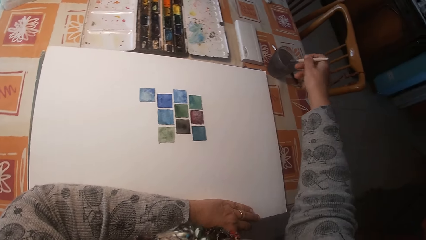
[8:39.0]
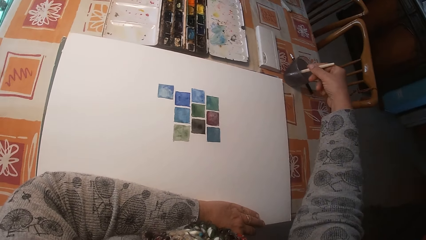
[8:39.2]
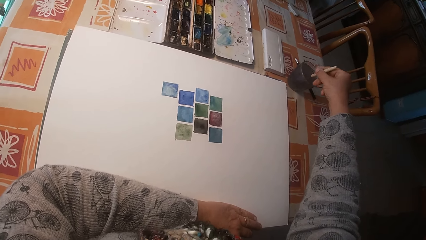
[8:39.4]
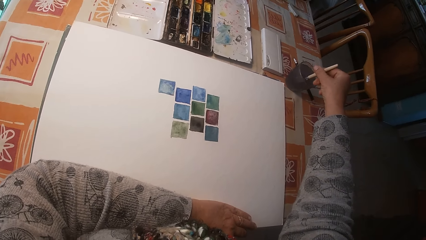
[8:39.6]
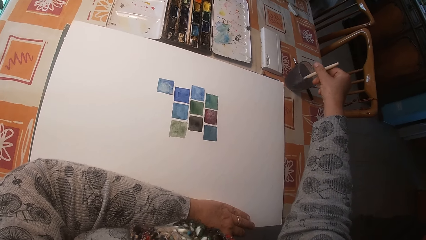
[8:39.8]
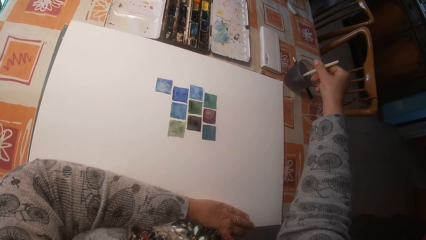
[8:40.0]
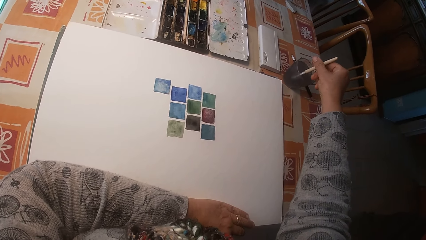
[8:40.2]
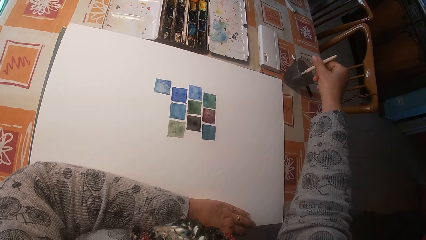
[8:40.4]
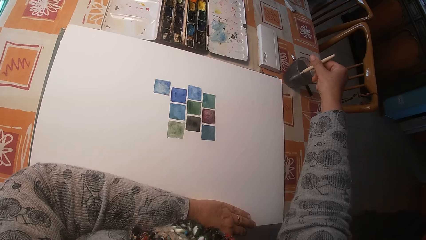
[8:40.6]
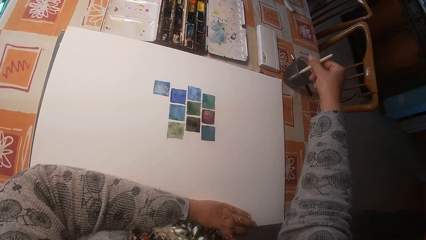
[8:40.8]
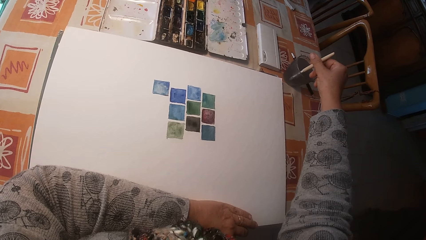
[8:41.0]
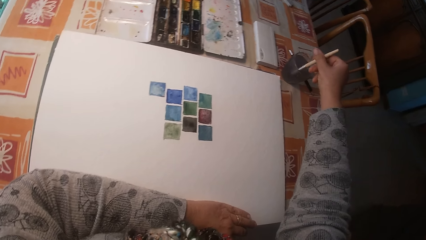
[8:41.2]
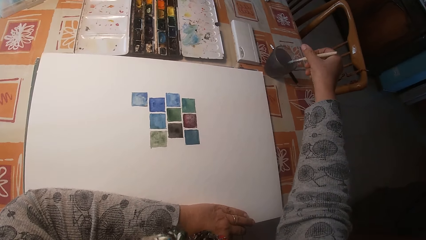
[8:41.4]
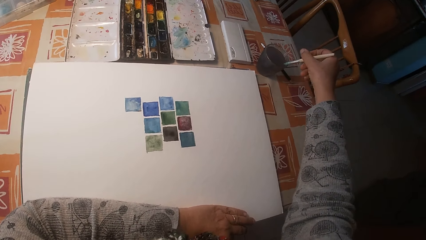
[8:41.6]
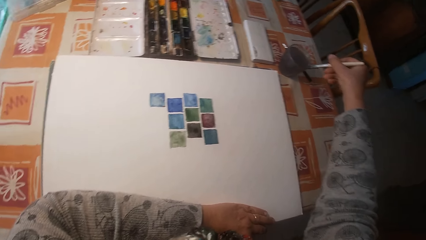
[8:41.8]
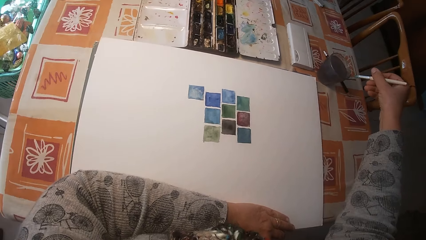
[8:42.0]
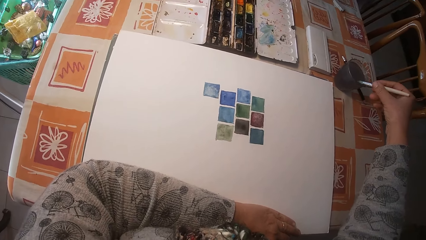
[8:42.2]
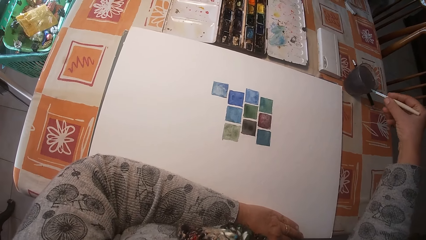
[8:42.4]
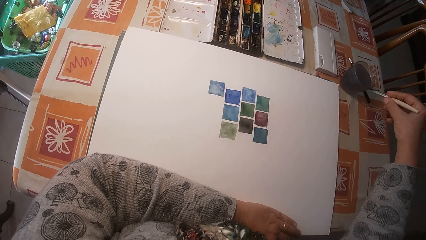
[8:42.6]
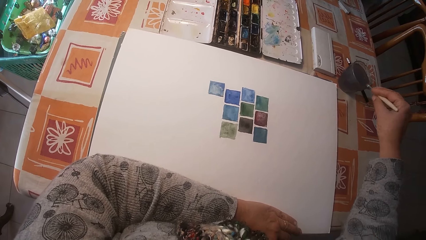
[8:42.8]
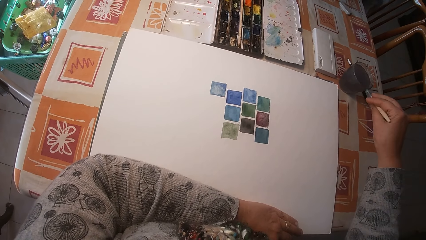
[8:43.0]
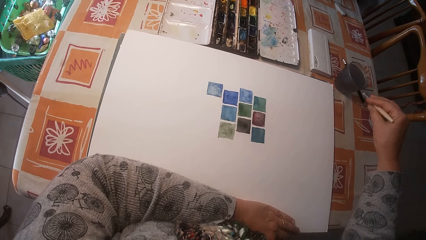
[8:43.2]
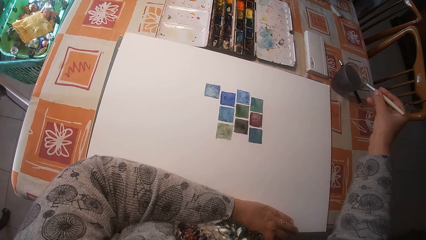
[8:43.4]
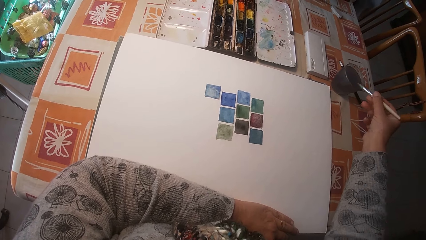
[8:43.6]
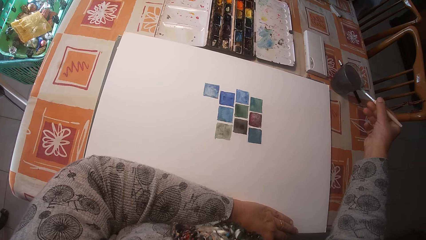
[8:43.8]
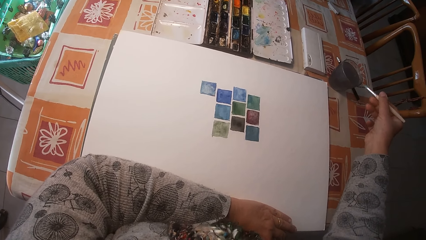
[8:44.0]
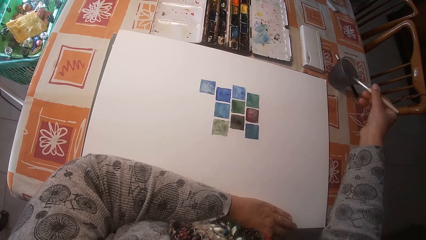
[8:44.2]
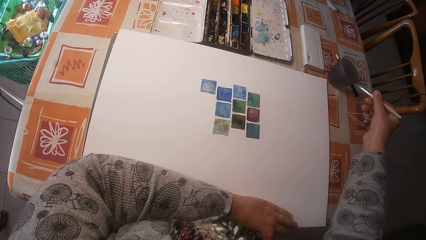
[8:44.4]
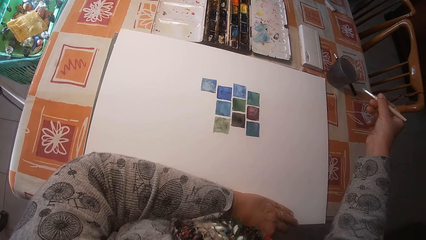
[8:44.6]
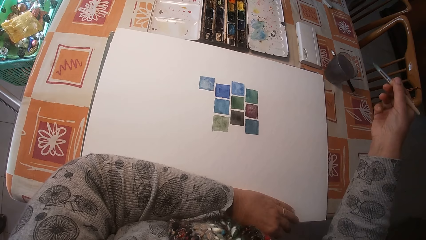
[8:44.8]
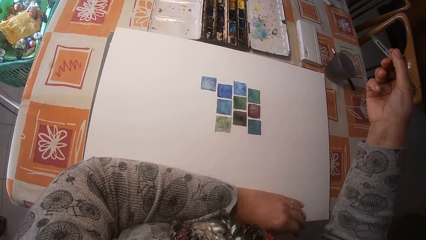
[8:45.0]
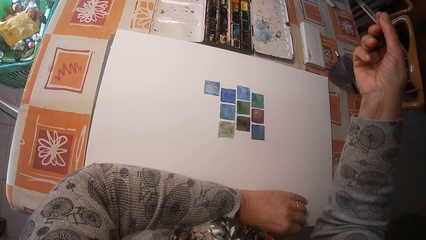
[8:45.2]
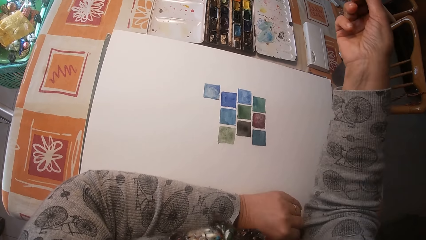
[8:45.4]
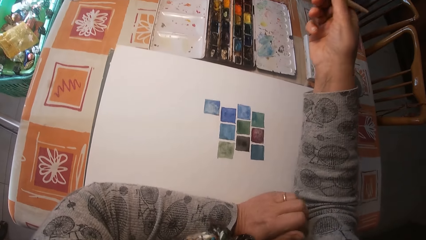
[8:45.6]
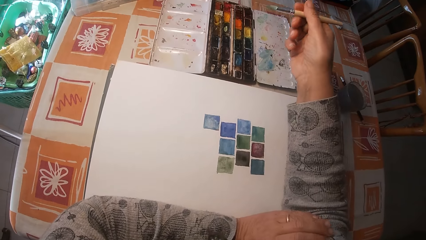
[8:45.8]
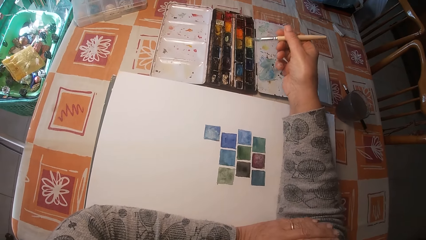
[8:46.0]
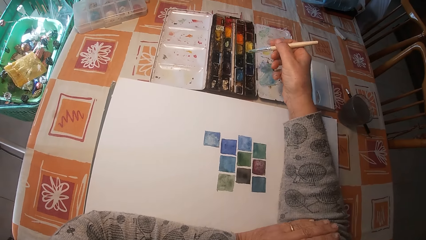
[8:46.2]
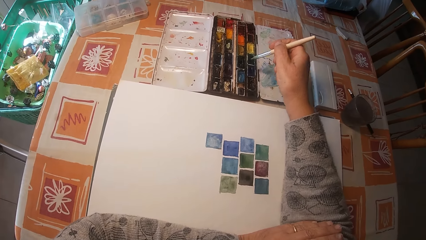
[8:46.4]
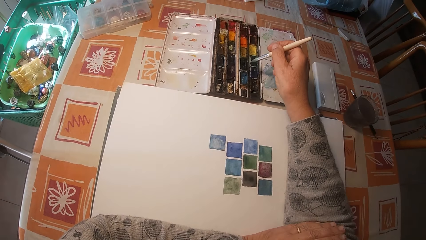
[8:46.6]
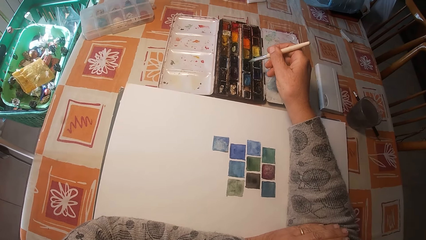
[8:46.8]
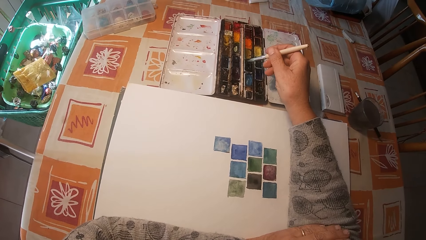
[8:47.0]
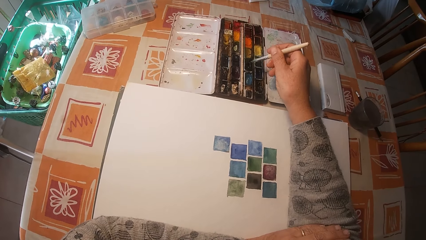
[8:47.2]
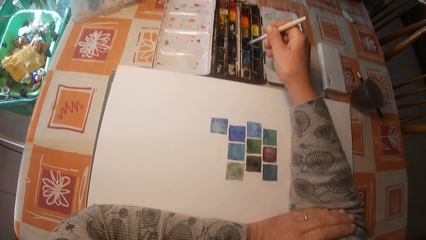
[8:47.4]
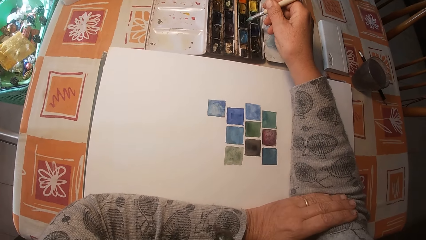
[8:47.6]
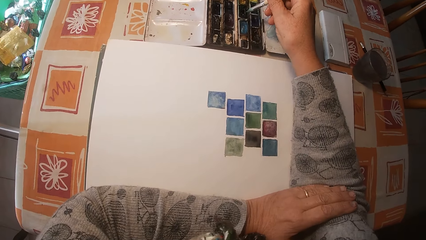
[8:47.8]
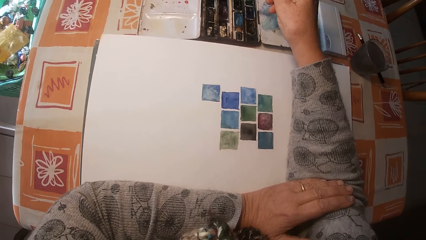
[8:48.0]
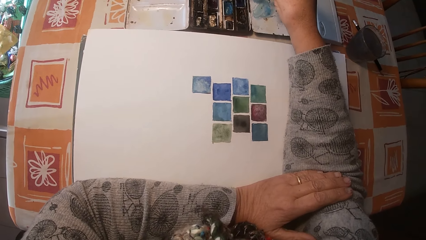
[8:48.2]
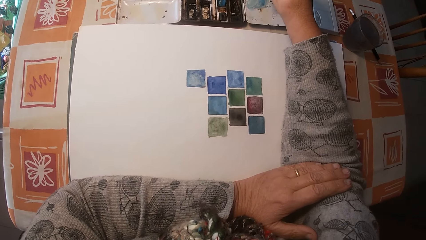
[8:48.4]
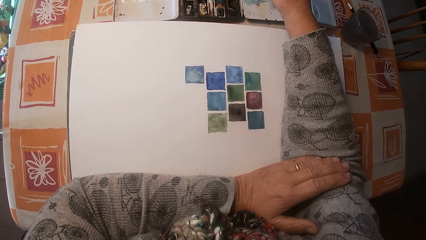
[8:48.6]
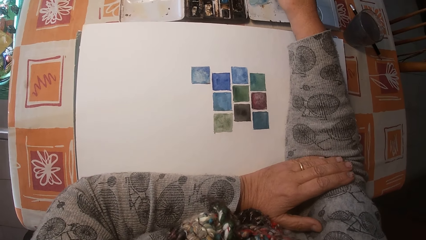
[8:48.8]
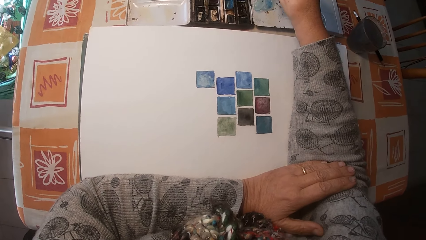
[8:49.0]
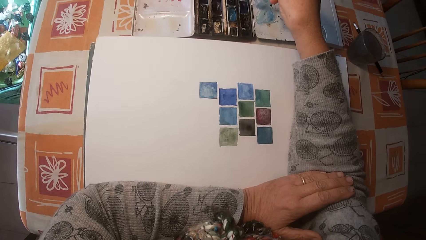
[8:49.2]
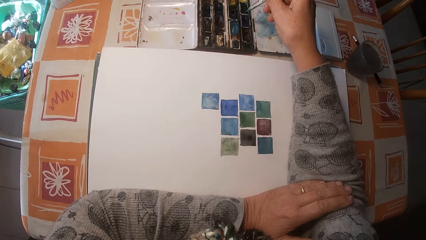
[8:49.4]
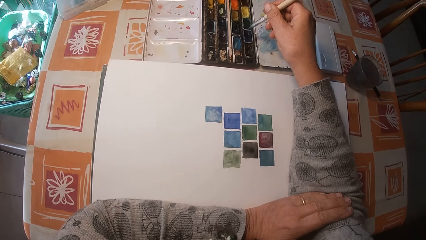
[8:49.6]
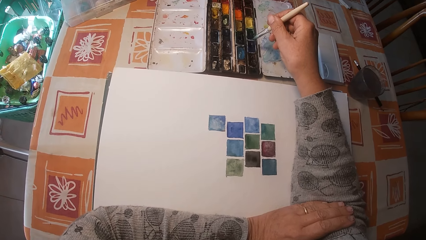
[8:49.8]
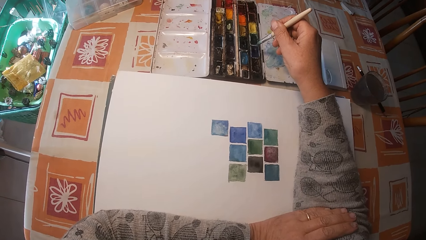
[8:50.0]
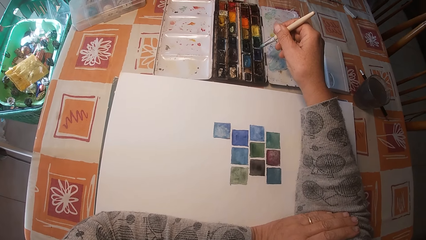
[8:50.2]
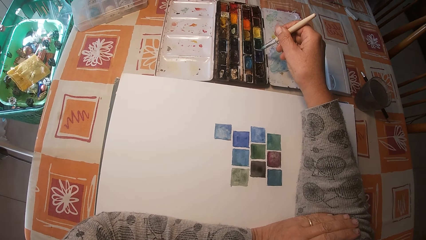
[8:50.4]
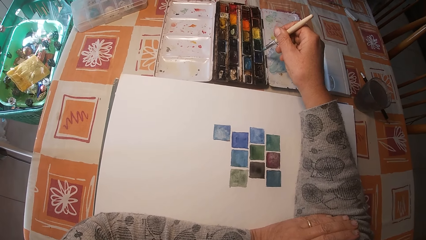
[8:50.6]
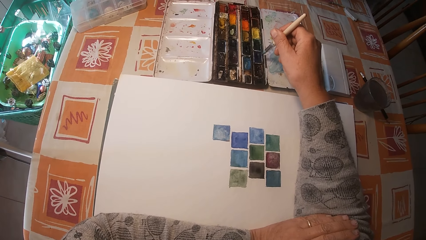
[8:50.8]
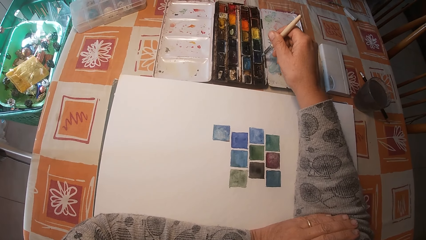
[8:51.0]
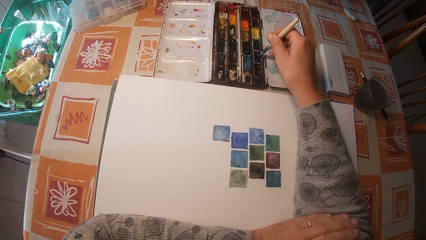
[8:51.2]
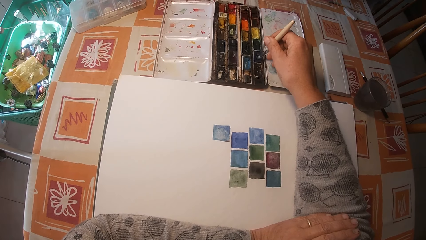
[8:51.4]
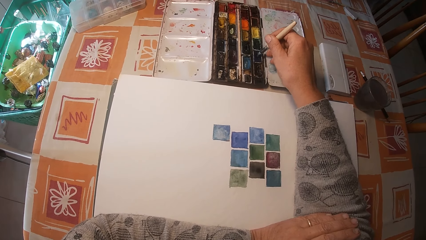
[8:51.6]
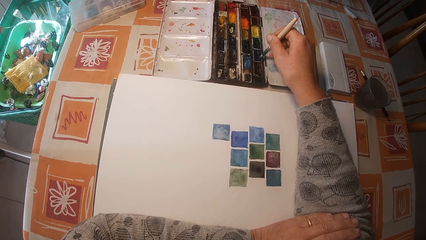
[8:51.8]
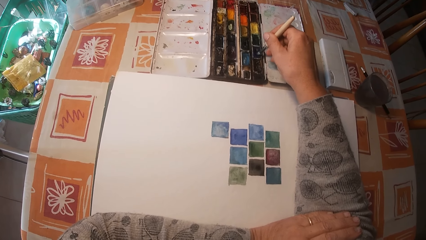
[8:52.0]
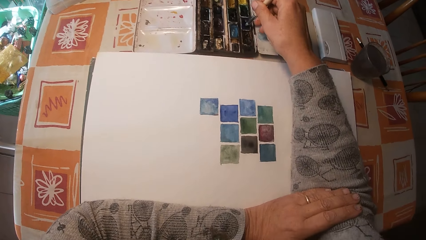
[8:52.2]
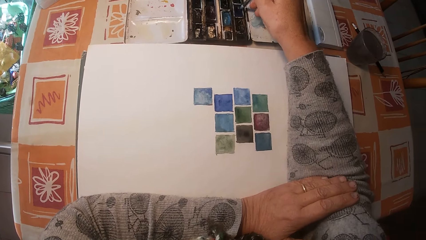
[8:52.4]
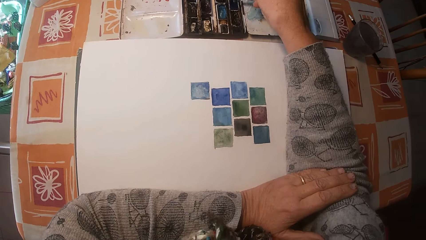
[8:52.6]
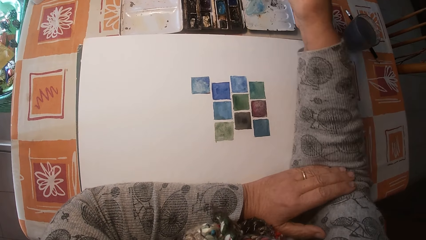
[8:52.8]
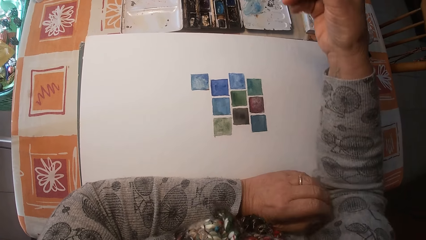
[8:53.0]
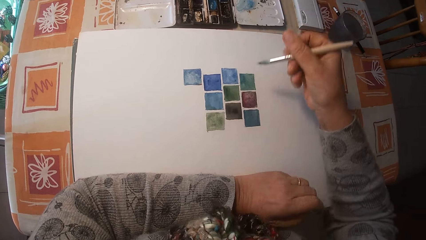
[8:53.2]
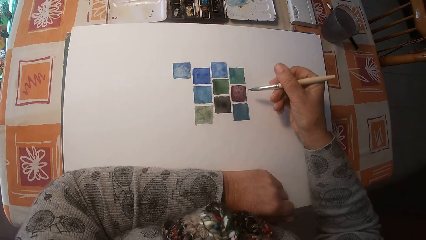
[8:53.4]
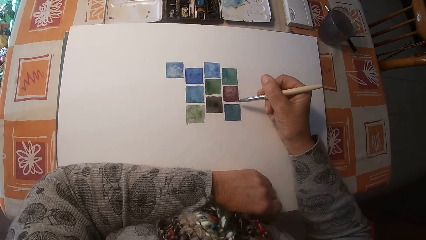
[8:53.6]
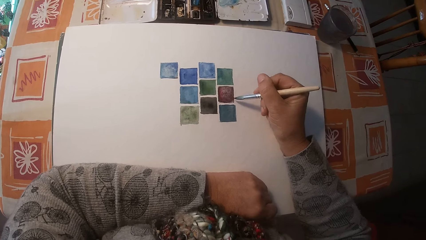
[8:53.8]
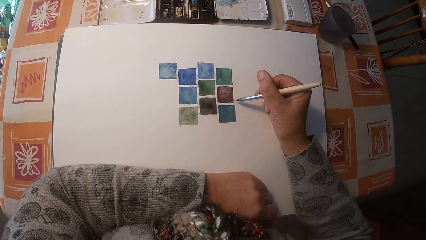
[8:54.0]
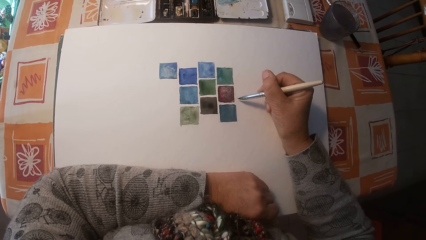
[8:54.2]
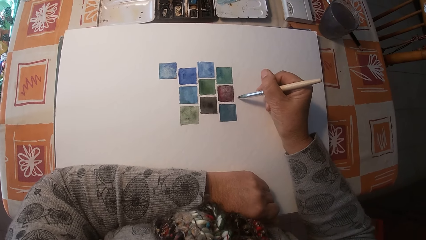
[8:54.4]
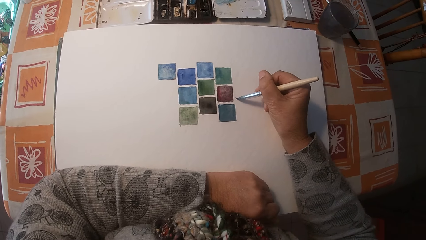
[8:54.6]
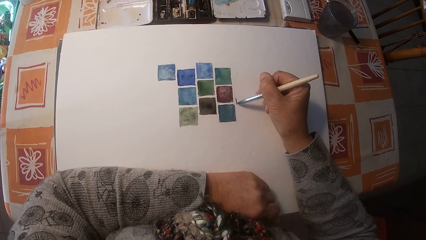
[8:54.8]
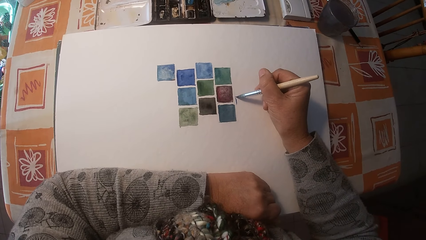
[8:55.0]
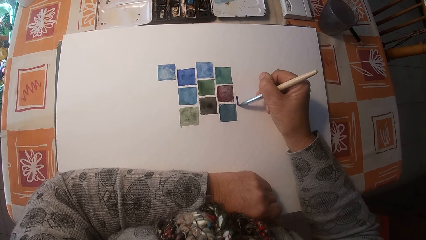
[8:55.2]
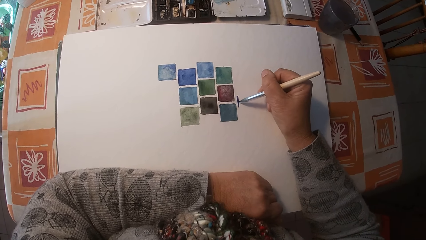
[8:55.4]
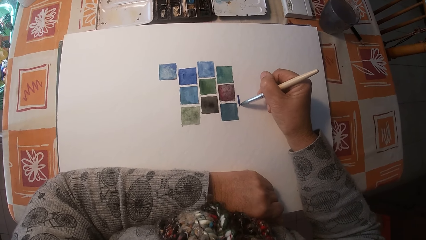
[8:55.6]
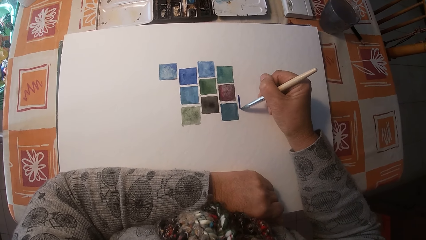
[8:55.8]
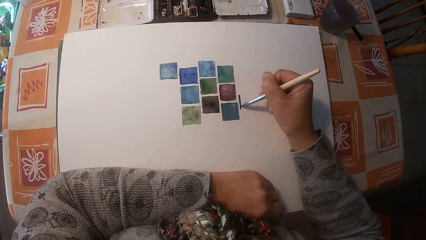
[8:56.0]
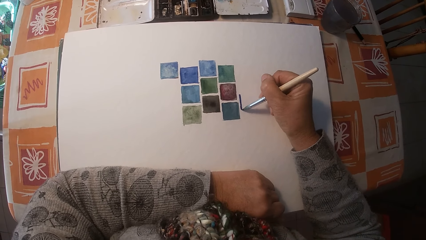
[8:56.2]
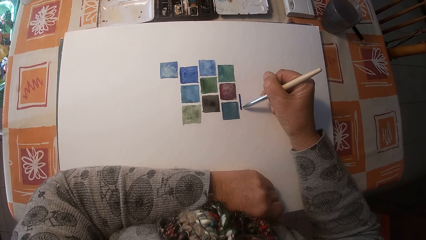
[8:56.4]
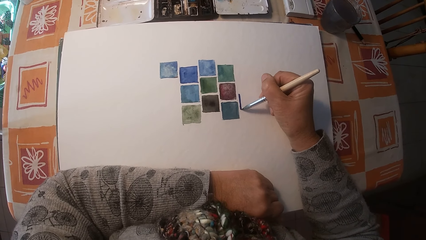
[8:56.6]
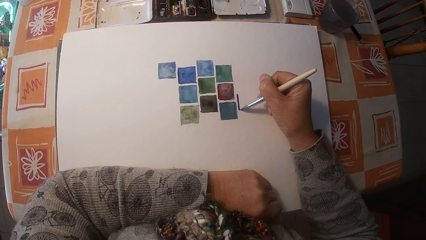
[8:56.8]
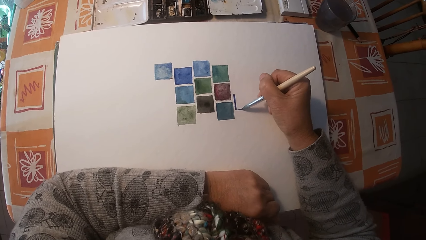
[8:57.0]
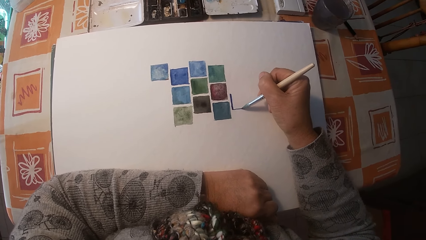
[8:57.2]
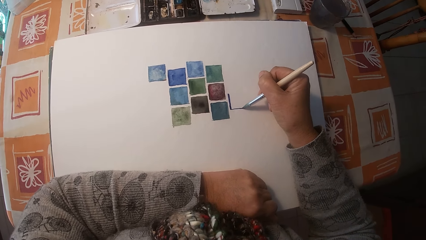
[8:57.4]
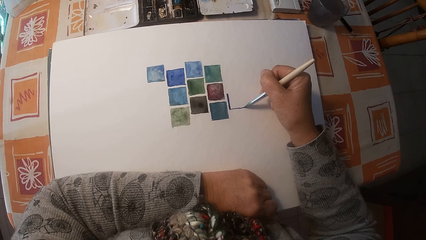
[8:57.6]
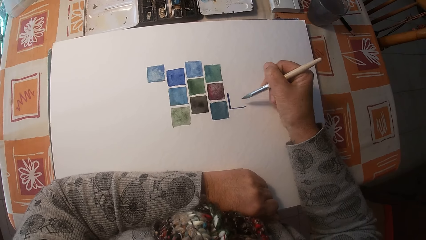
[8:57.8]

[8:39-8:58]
The camera wearer swirls the brush in the cup of water. They wipe the brush on the edge of the cup of water. They hold the paint brush and look at the drawing. They mix the paint on the paint box with the brush. They remove the brush on the paint box. They paint the drawing book with the brush.
